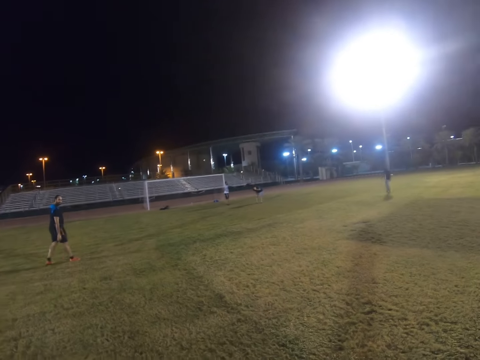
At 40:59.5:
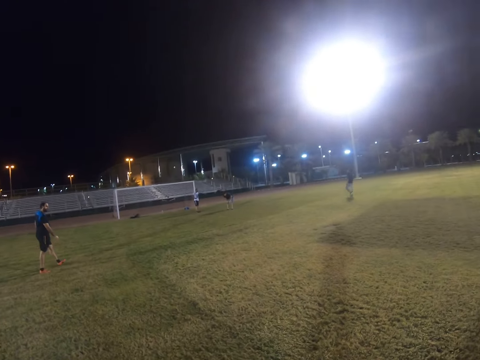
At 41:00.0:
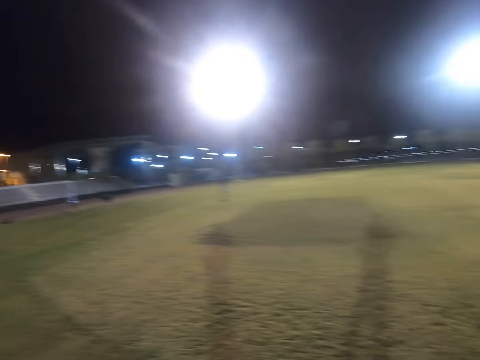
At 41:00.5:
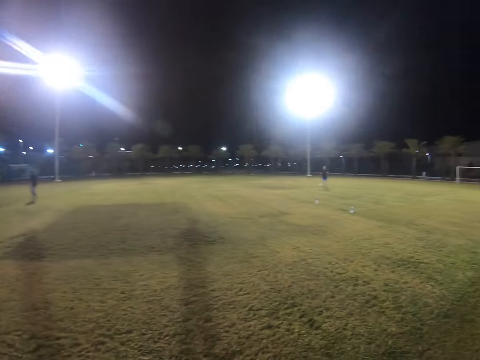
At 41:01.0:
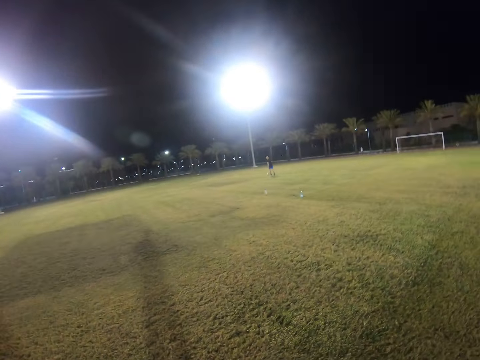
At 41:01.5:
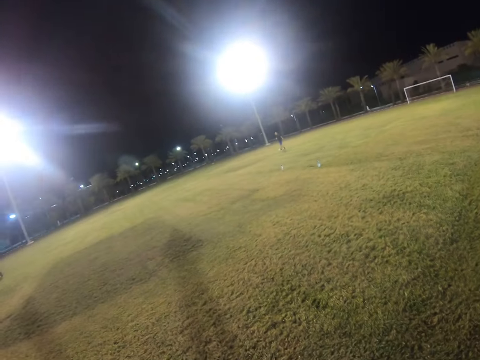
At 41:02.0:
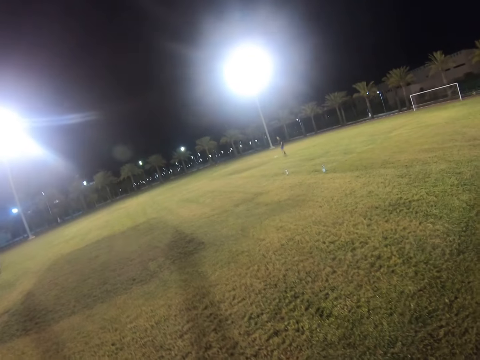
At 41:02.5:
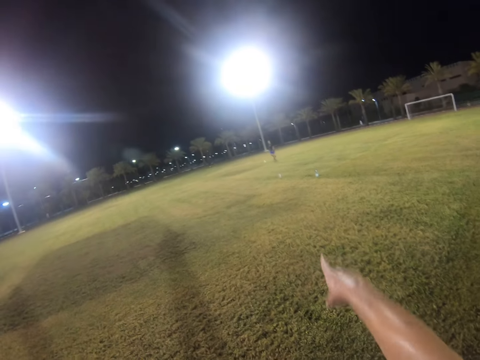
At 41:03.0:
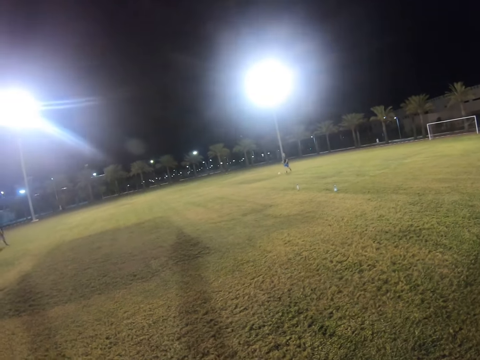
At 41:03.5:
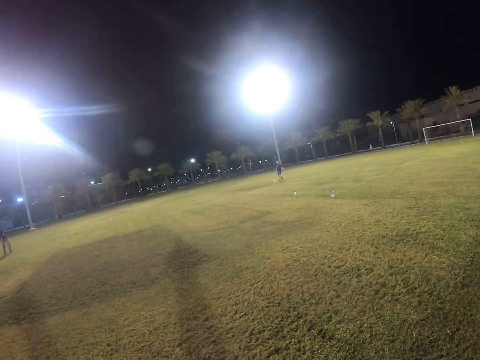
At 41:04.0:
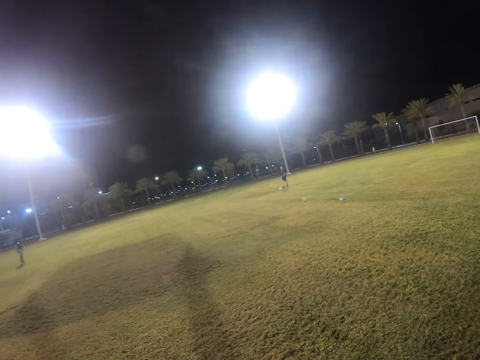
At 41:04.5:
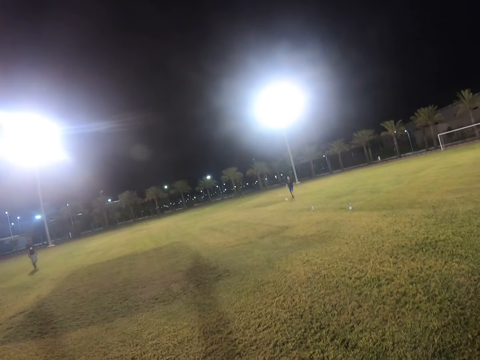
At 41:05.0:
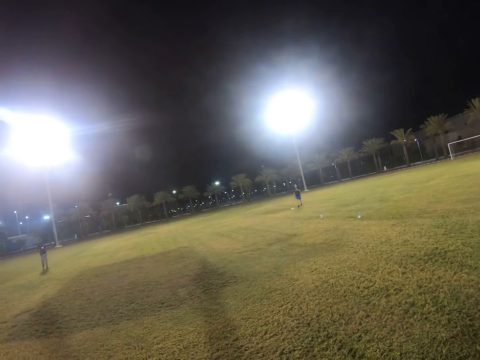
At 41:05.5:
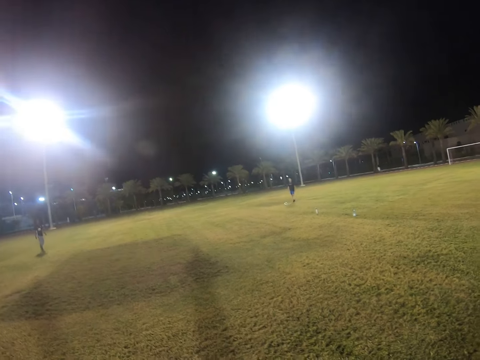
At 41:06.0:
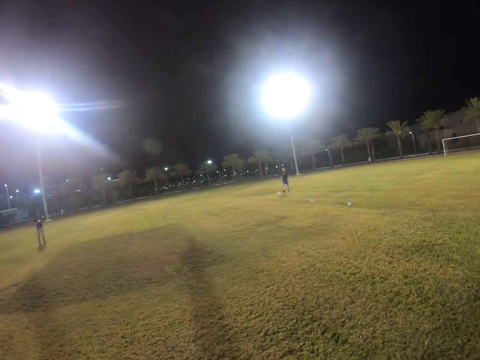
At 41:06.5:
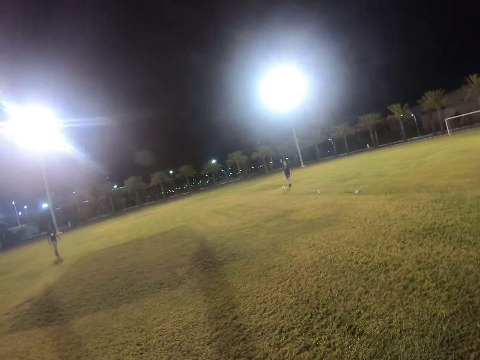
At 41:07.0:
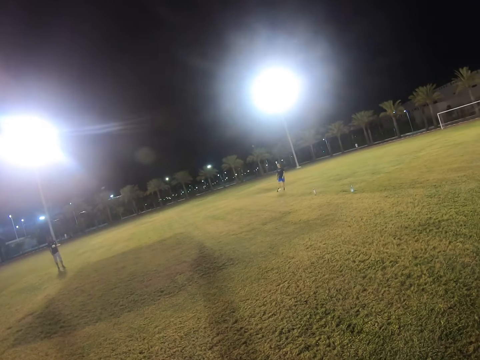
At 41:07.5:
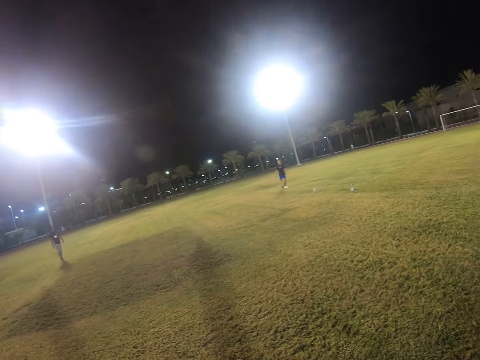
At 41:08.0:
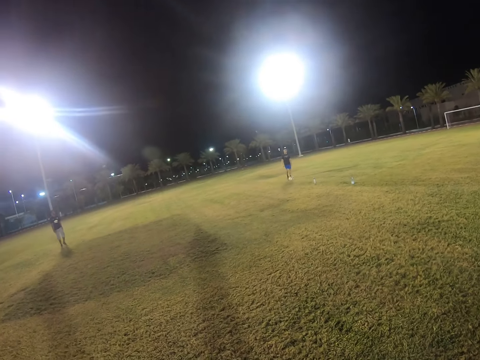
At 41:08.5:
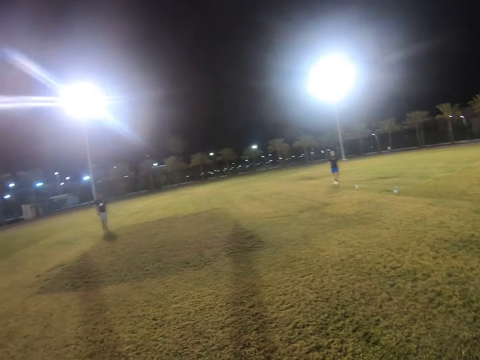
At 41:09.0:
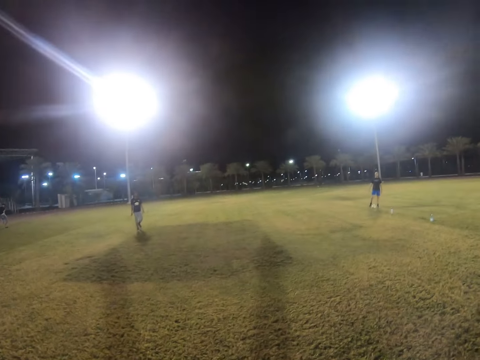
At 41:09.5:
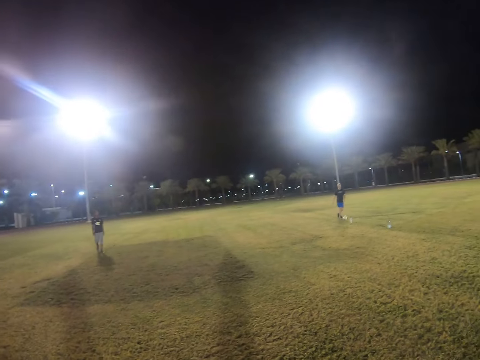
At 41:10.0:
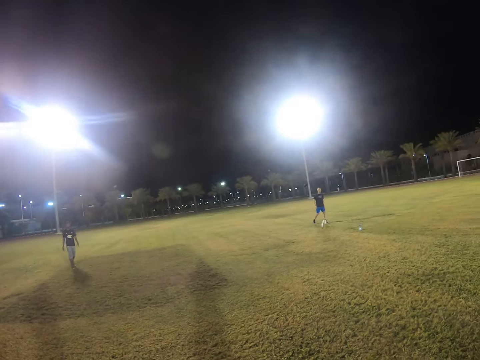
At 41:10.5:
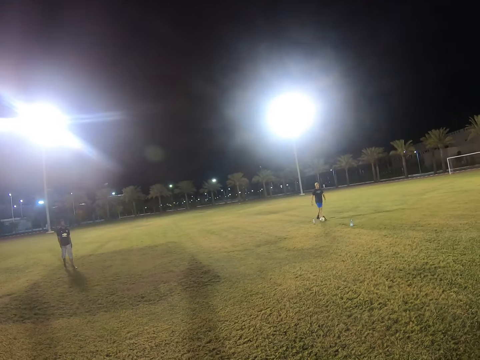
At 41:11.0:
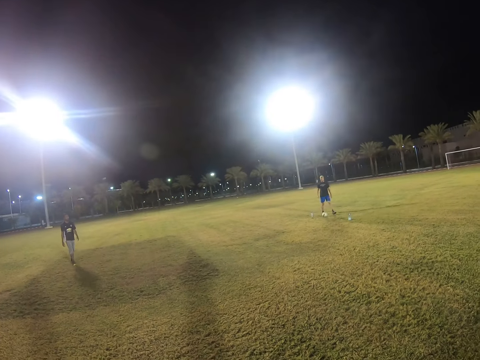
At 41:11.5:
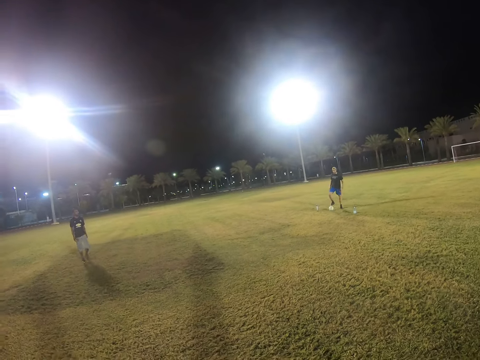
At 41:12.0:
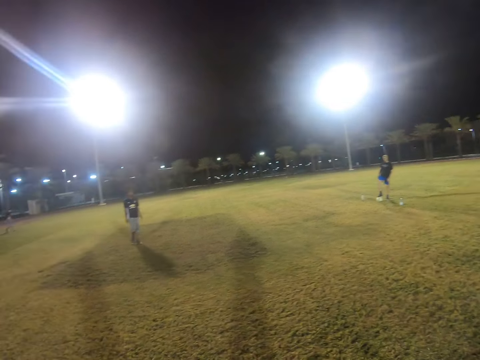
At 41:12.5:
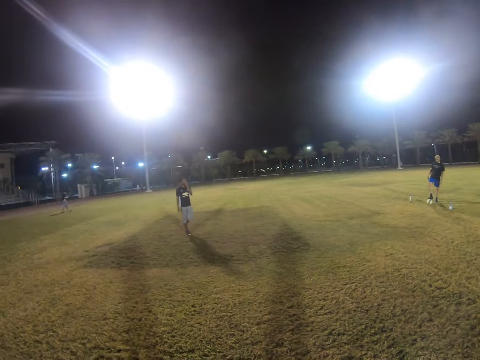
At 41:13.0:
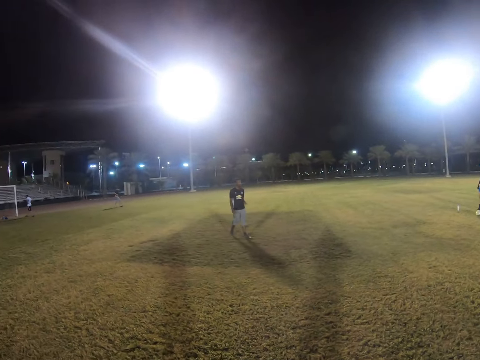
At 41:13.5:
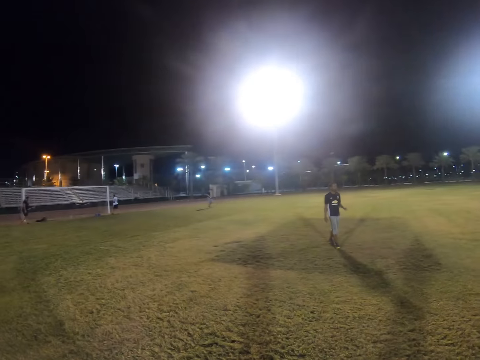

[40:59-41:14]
The camera wearer looks around the field. They point at the ball. A player walks with the ball.

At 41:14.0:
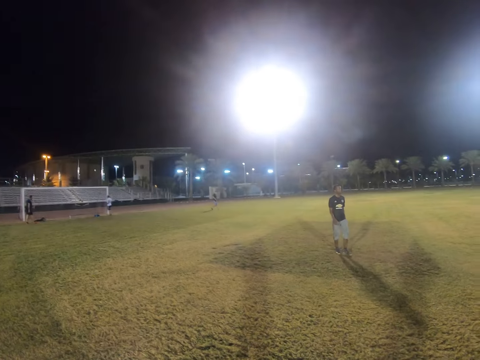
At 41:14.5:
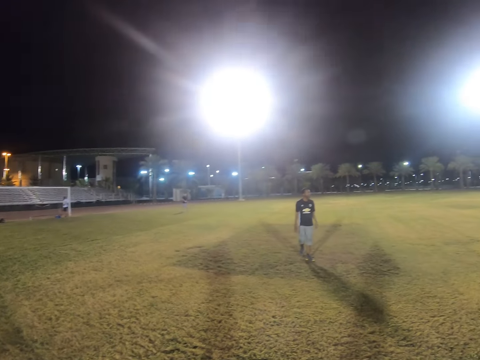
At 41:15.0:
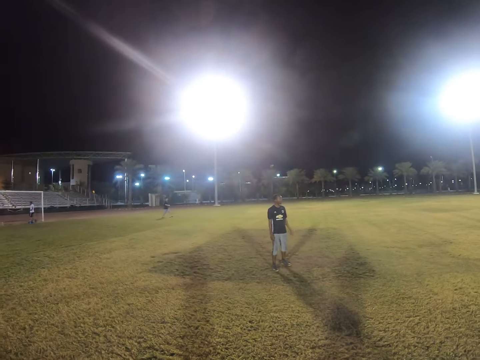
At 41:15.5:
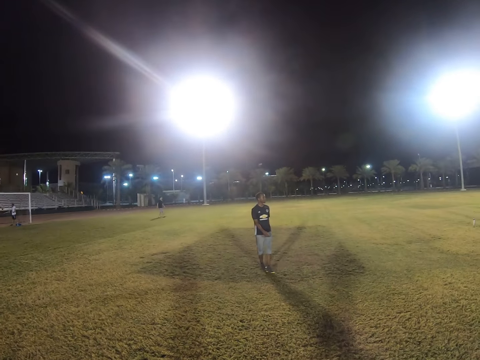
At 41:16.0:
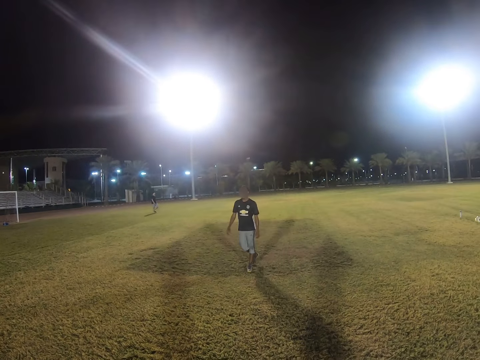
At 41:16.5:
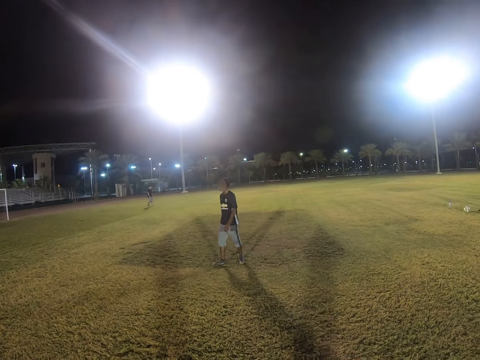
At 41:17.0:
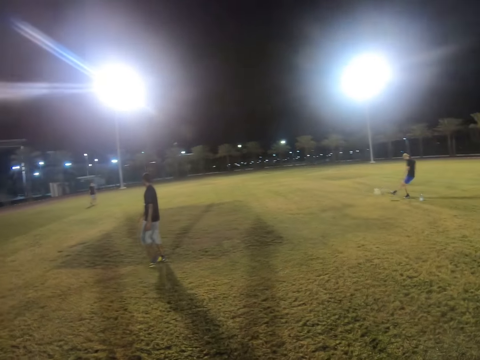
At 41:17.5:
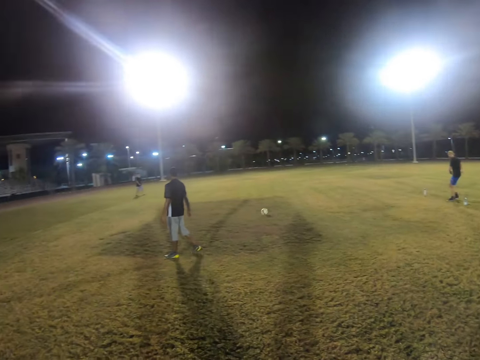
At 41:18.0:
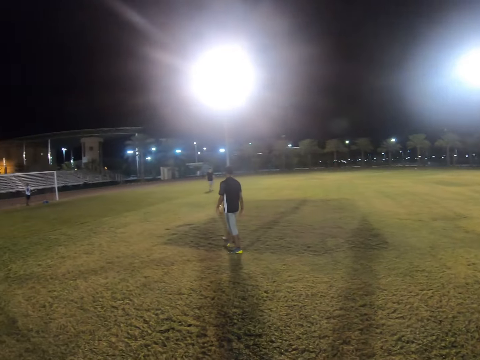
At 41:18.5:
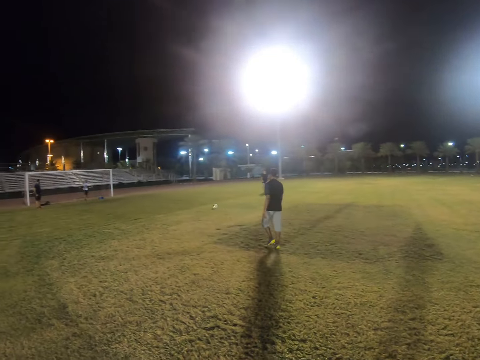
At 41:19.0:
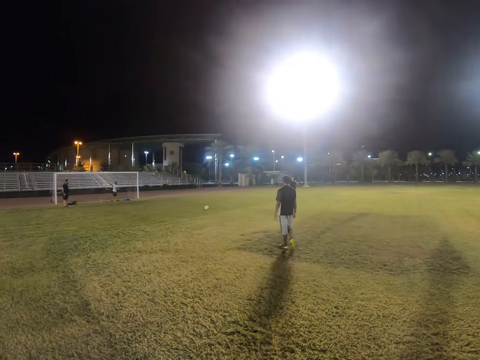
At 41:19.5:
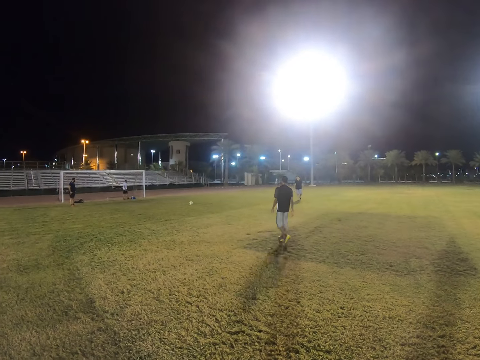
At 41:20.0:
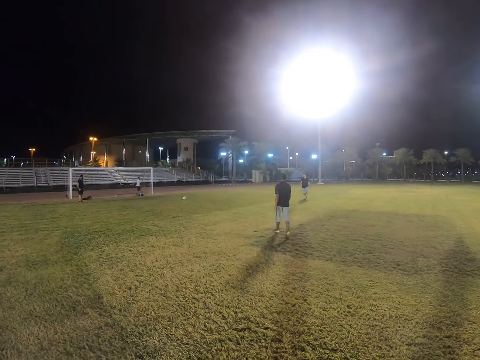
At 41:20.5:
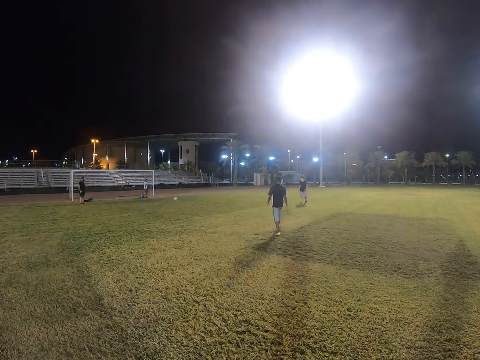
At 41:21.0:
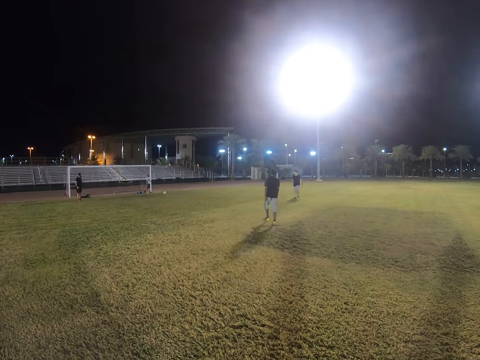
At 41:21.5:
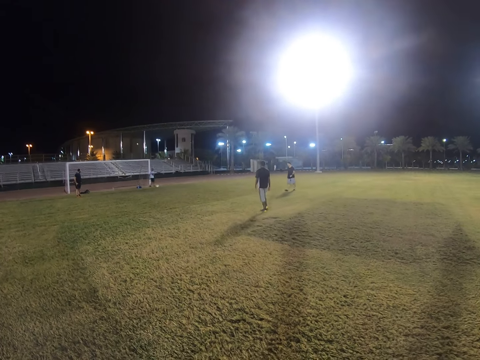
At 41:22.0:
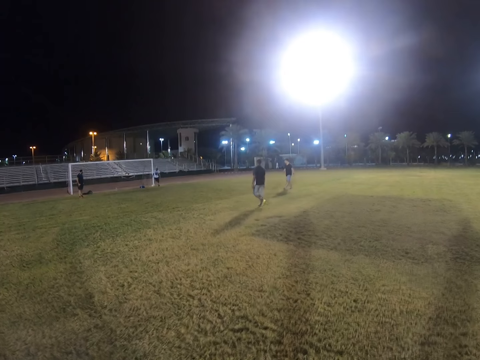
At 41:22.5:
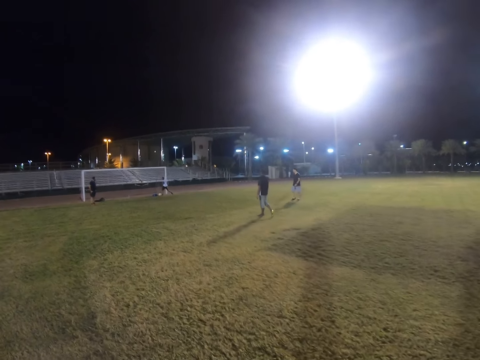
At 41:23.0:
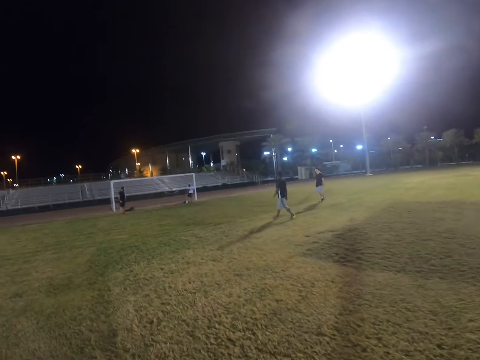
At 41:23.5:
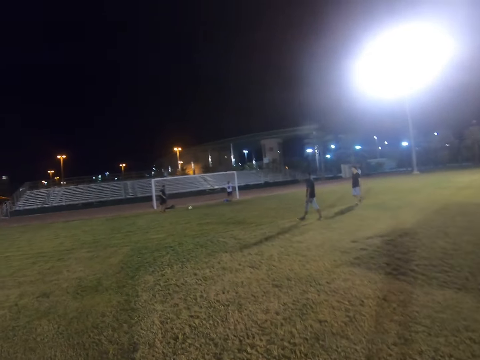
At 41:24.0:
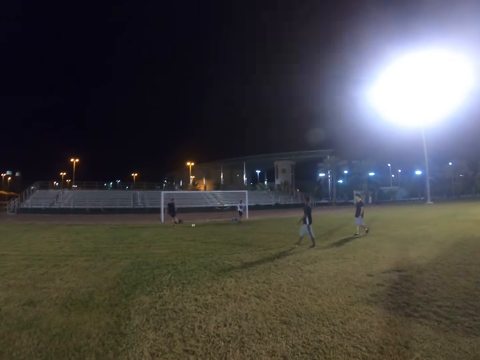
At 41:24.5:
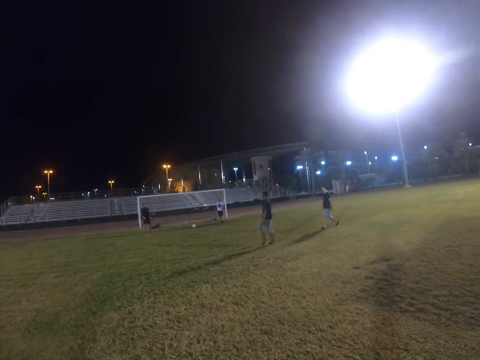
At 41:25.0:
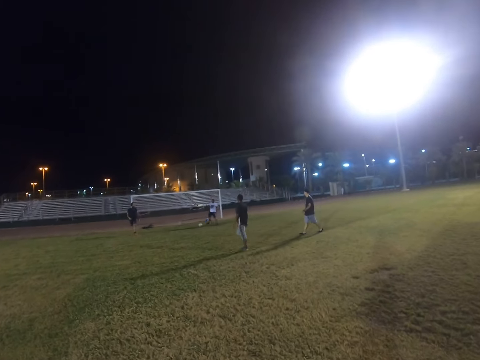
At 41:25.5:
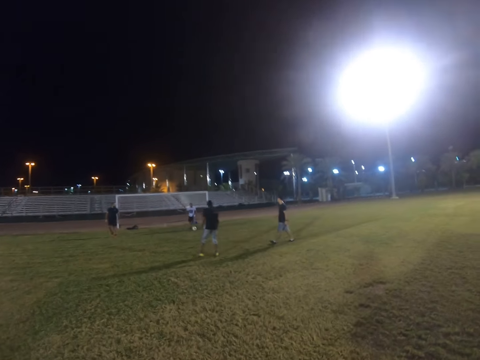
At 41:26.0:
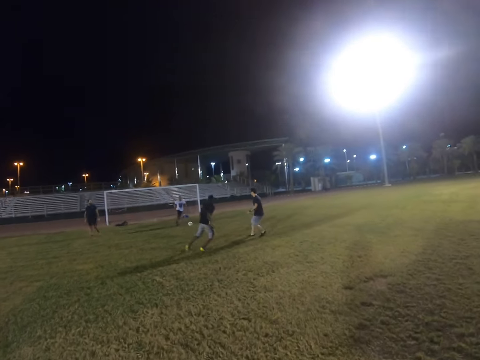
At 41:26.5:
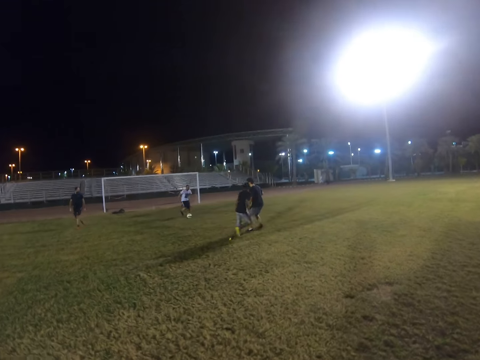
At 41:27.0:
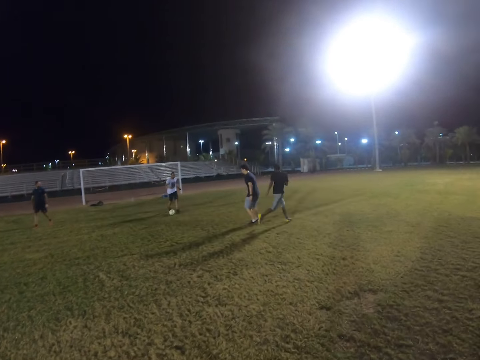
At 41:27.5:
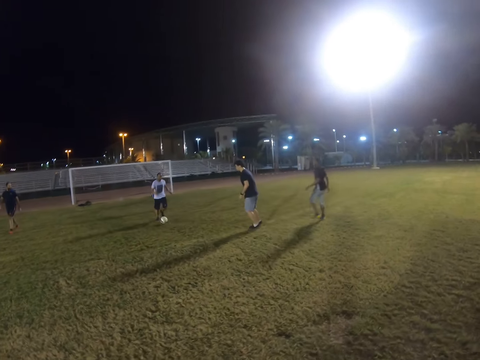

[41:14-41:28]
A player kicks the ball. A goalkeeper kicks the ball. The camera wearer walks on the field.
